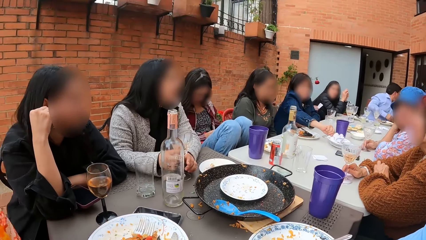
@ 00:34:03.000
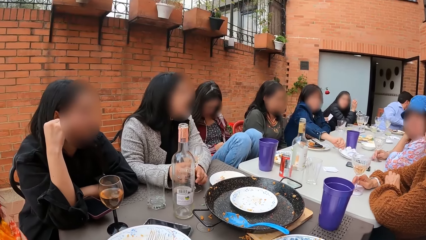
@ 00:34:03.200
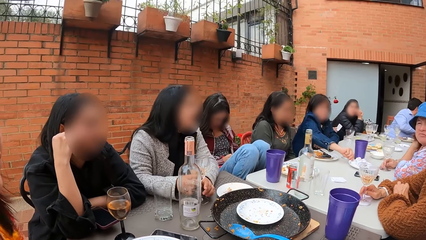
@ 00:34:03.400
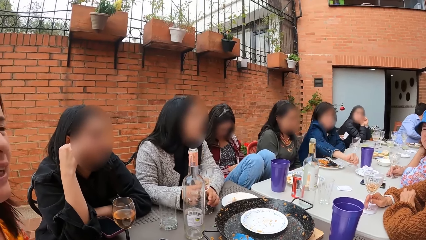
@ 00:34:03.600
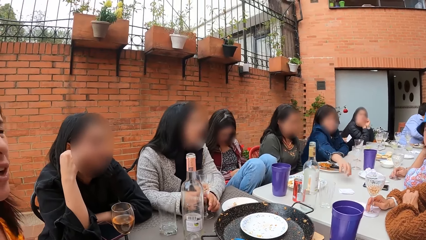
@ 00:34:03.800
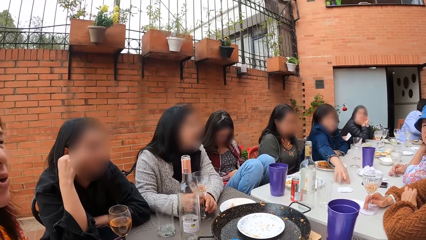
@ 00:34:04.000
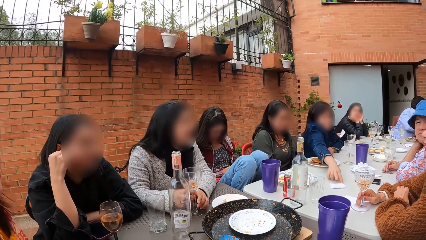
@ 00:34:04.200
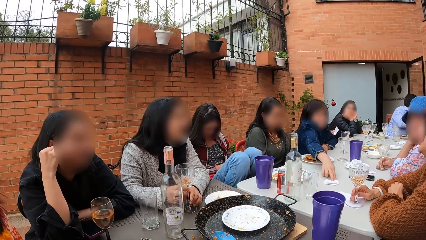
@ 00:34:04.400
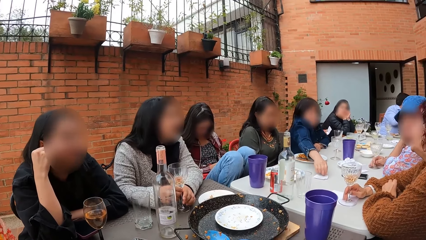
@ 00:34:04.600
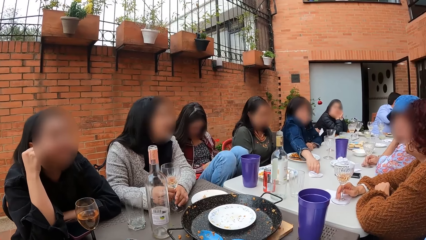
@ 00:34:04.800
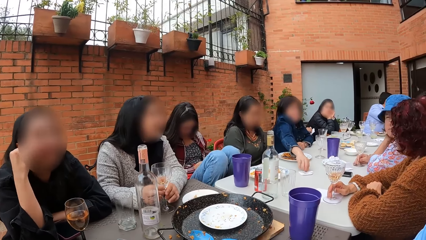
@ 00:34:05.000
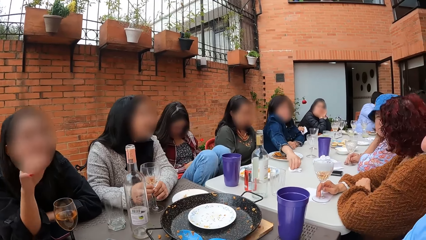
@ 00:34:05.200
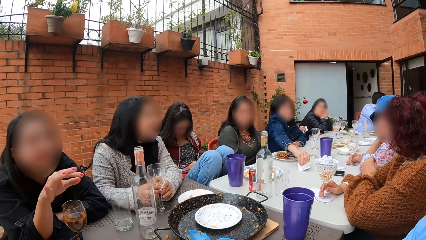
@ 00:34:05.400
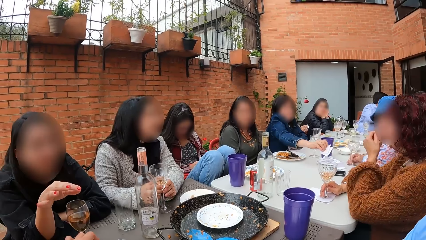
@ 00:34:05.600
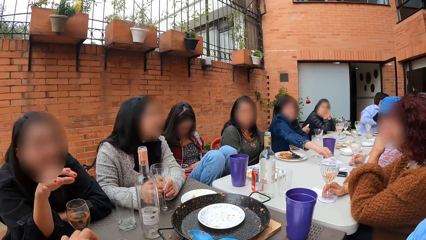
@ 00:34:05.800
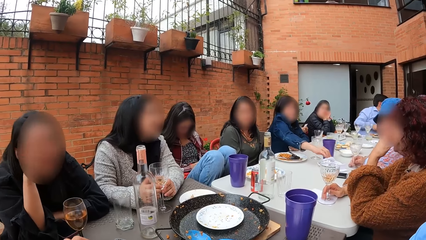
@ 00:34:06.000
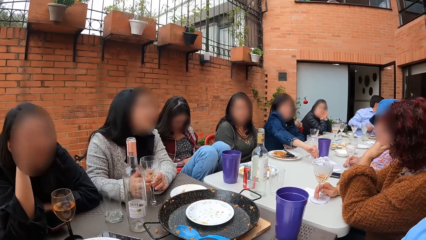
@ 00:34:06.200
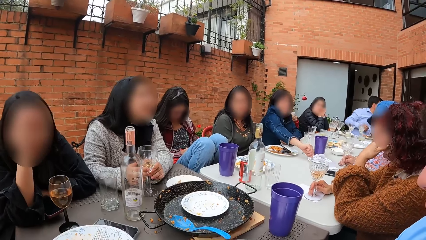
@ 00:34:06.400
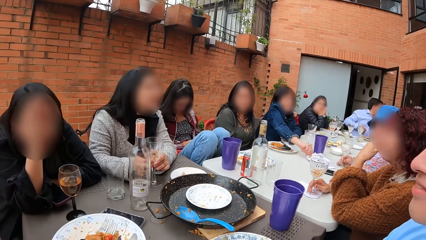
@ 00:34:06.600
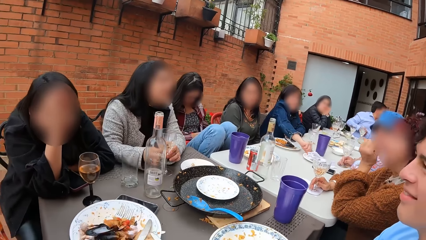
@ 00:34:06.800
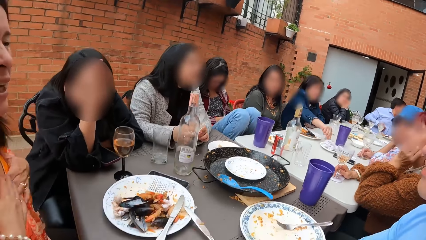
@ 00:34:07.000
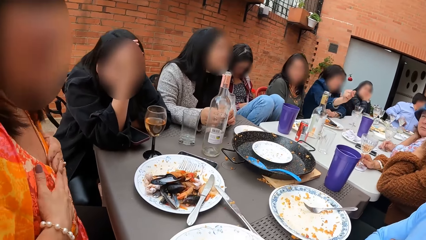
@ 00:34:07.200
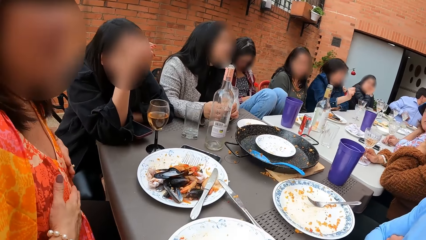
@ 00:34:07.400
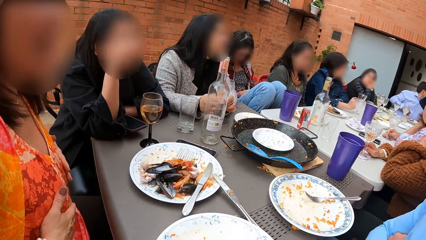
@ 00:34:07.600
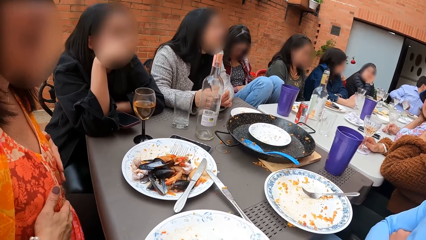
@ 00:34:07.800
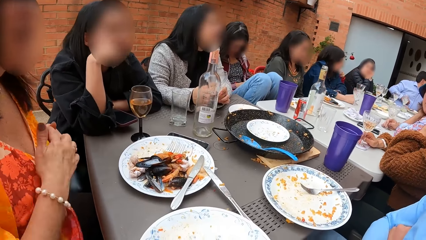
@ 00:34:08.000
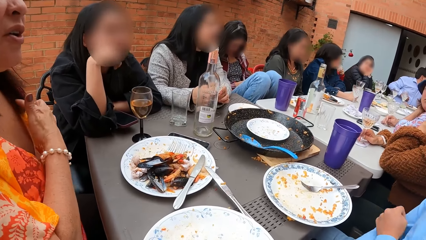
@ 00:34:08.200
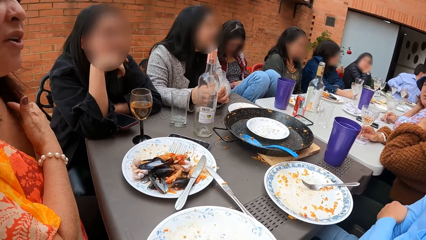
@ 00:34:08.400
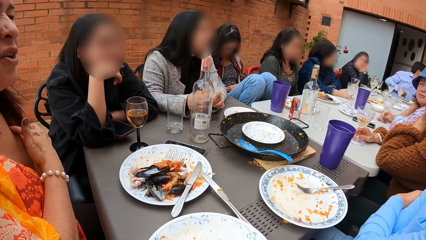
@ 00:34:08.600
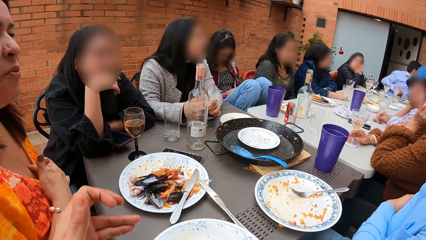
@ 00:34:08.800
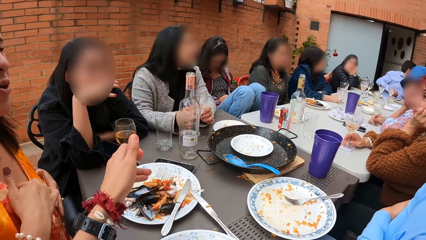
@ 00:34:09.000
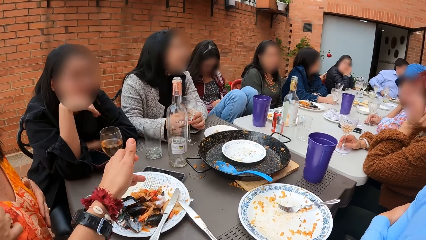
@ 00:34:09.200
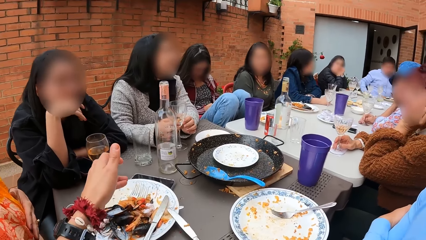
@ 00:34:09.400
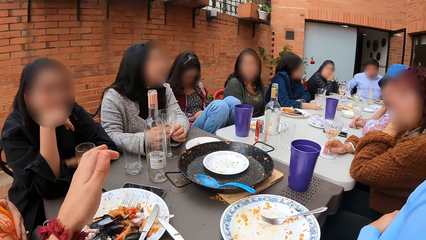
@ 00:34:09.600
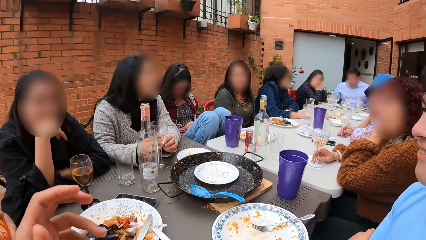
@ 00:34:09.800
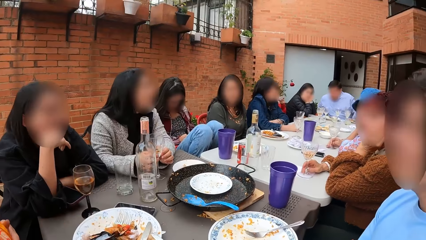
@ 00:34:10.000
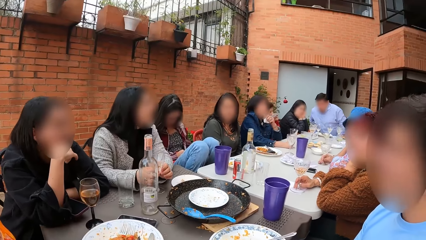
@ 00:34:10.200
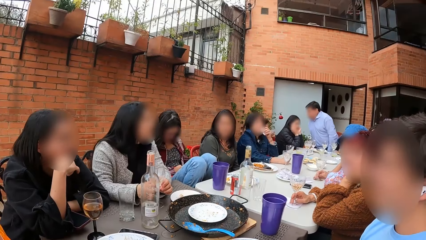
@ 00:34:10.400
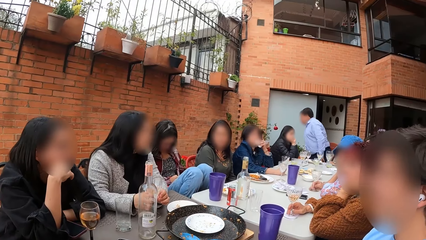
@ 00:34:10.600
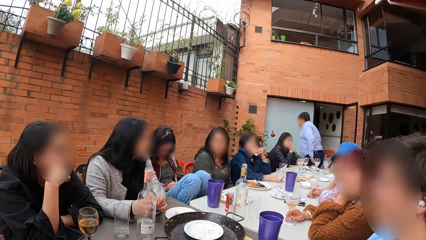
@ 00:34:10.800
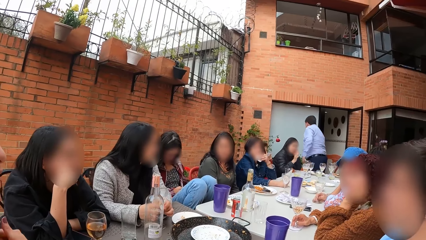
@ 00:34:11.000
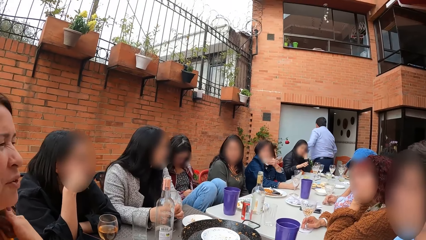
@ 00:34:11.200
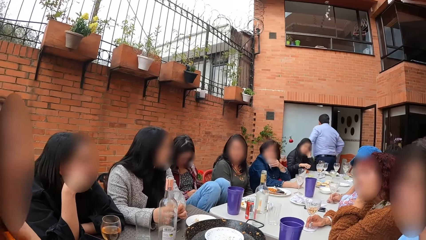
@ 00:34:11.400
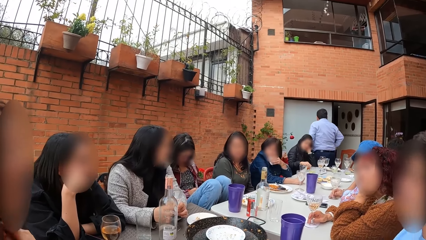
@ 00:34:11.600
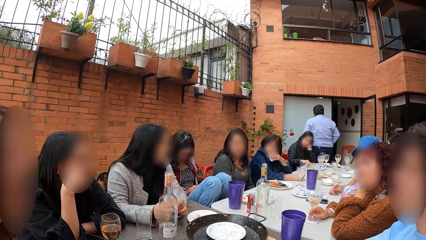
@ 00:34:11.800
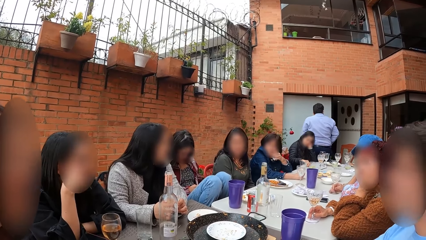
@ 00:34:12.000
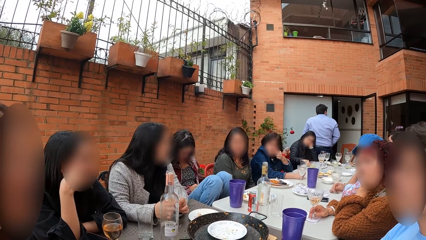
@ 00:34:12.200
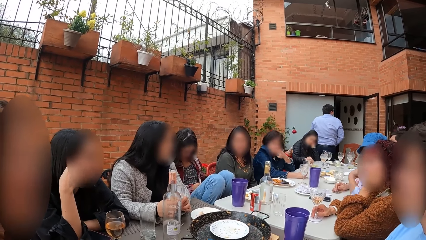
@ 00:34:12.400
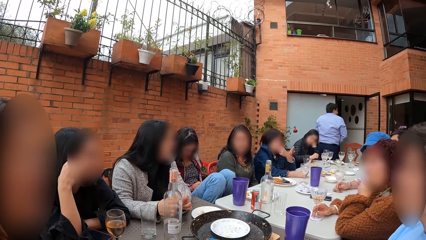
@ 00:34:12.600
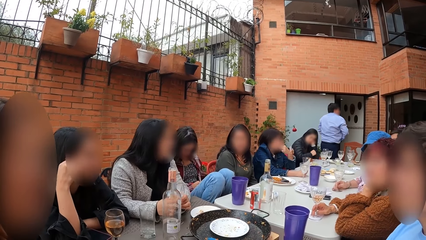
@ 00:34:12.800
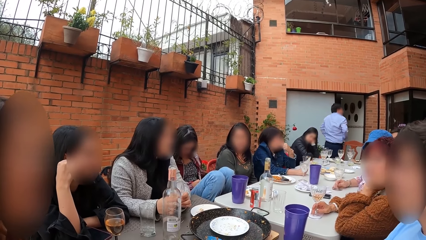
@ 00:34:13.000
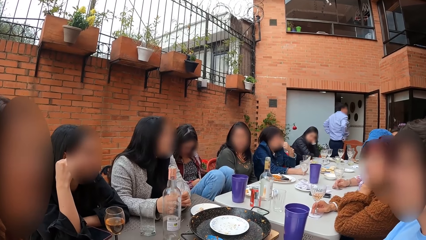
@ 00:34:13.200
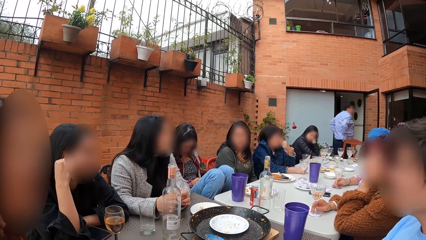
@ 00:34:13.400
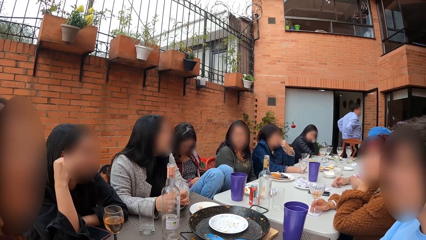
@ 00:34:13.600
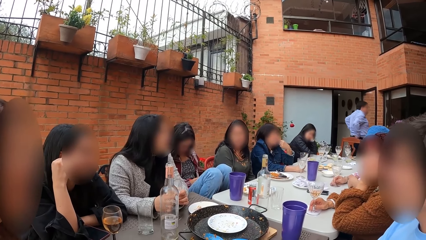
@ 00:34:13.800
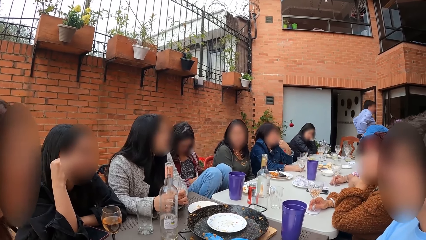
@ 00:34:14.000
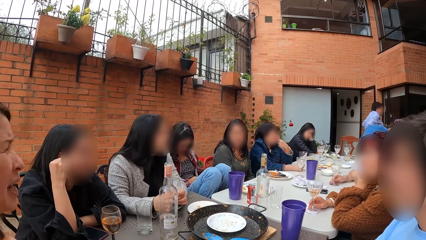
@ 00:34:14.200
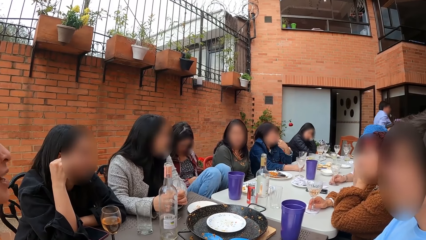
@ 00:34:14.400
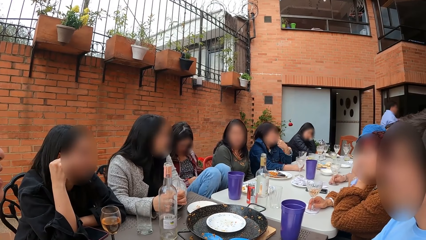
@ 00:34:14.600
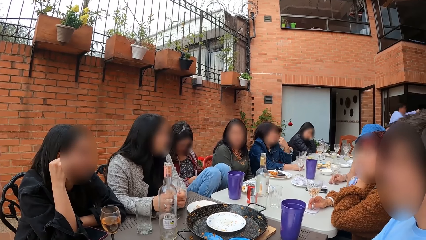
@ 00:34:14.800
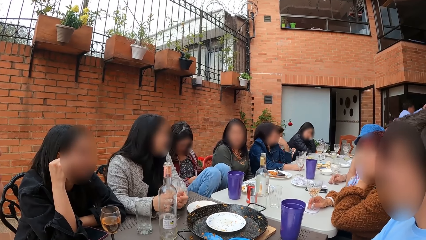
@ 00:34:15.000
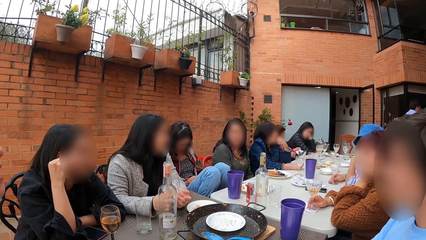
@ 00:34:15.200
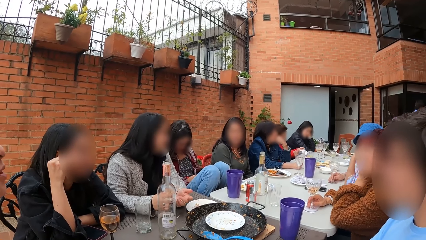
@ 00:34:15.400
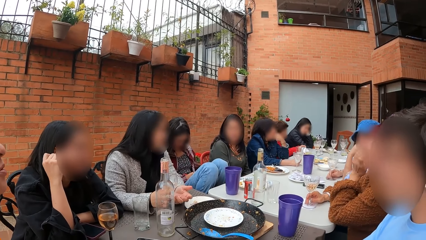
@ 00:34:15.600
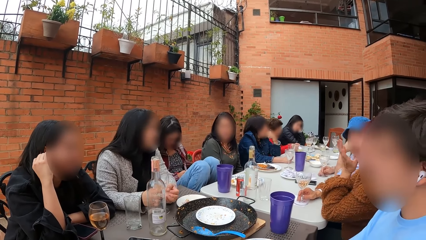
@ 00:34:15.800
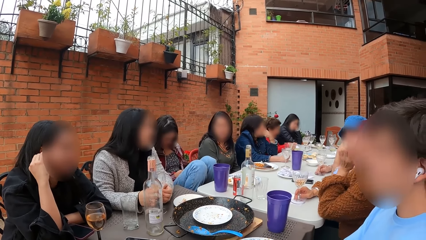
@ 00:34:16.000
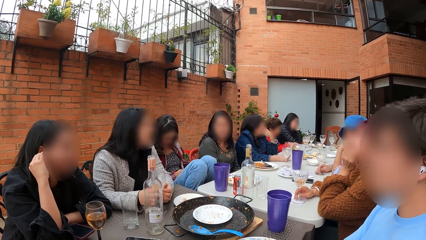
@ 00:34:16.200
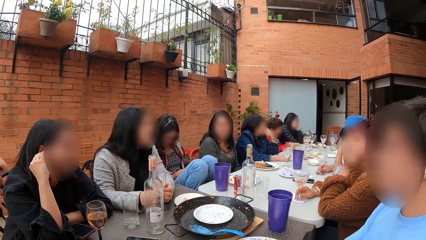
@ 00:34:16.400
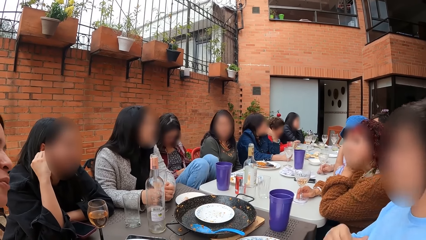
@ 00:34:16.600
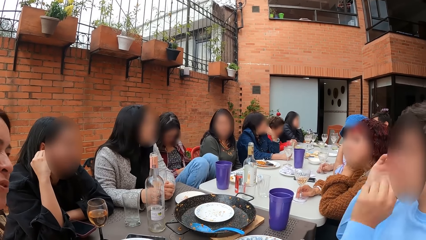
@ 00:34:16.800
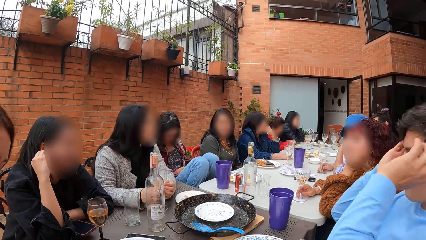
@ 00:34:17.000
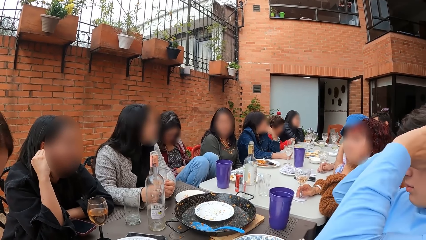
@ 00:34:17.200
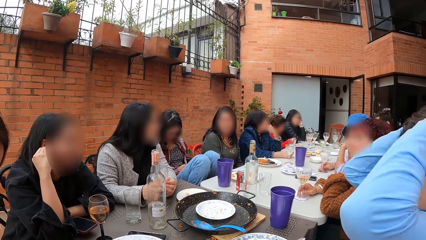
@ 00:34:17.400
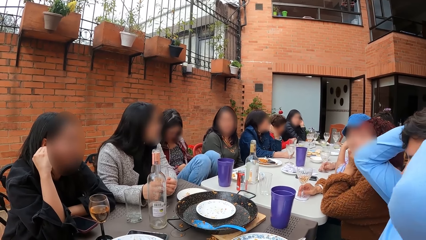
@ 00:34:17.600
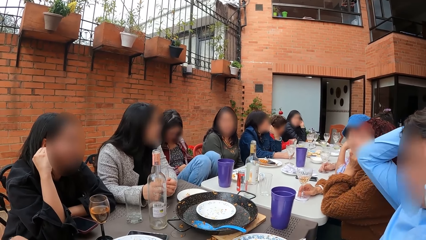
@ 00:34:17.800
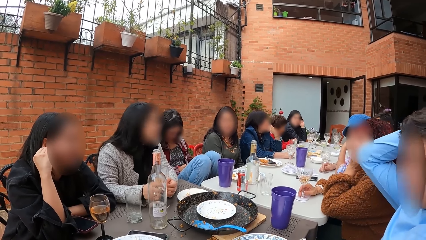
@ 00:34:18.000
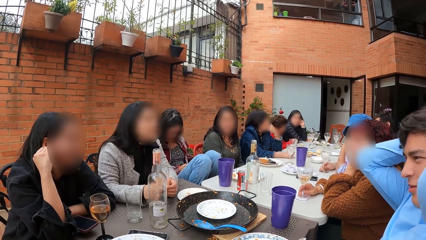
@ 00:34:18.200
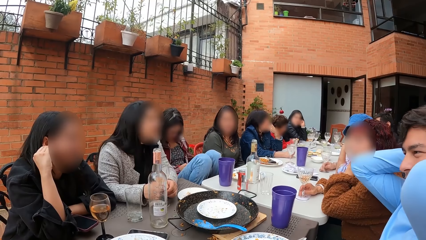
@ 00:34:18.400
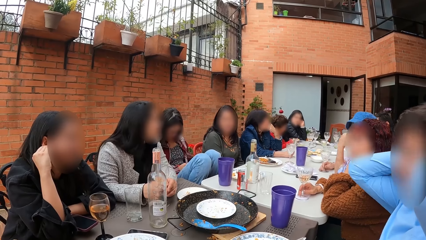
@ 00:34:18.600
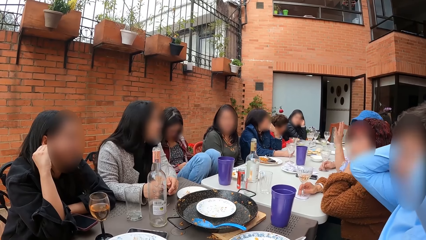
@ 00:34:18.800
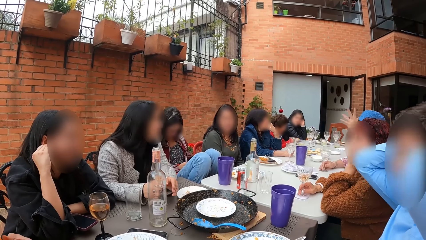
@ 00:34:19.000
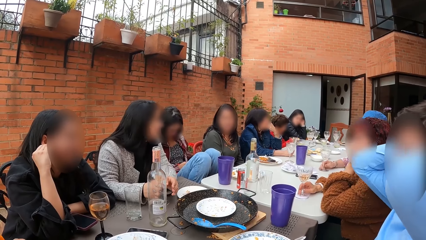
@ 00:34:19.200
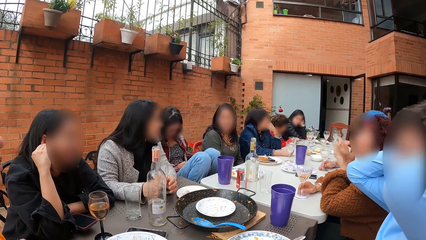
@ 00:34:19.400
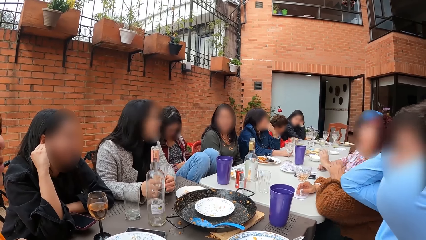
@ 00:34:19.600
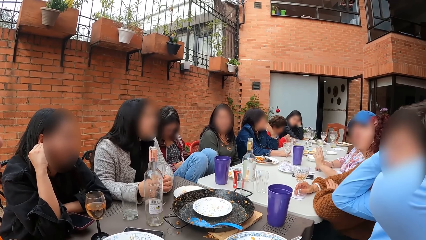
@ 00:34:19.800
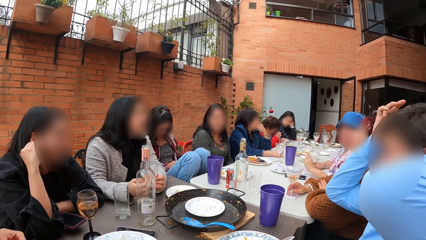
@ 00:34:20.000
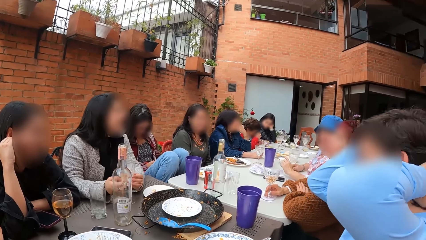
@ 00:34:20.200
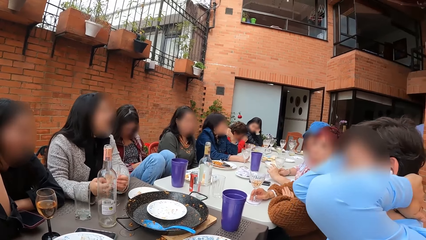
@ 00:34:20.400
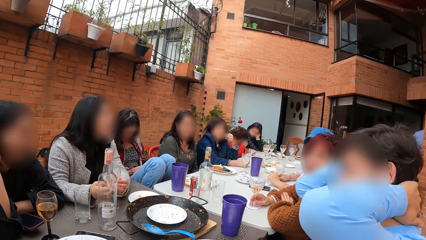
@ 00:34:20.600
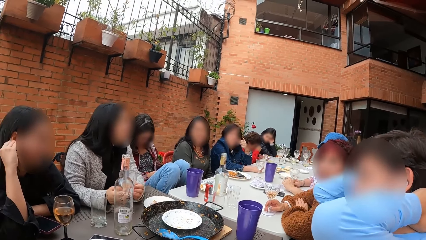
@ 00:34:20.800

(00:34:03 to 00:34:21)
A woman converses with the camera wearer. Another woman smoothens her chest with both hands. The camera wearer places a piece of chips in her left hand into a plate on the table. She looks around. A man touches his head with both his hands.
